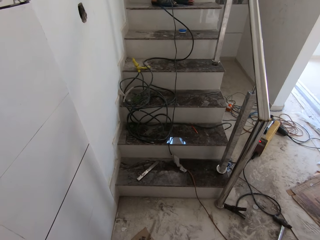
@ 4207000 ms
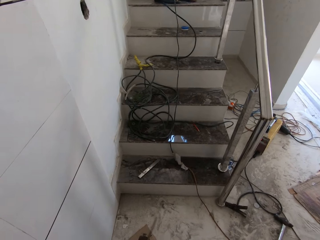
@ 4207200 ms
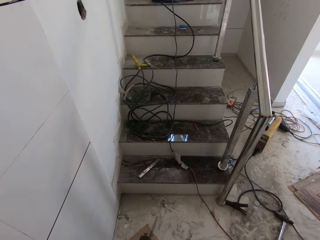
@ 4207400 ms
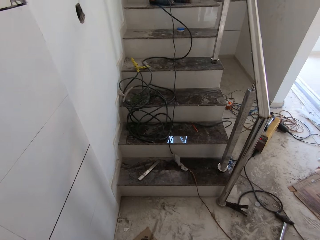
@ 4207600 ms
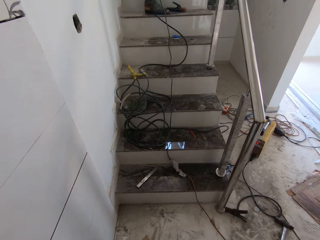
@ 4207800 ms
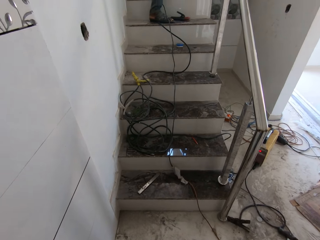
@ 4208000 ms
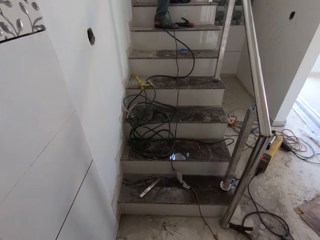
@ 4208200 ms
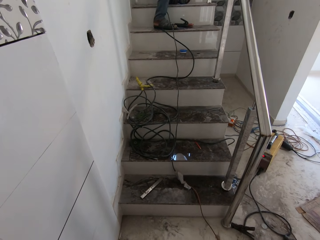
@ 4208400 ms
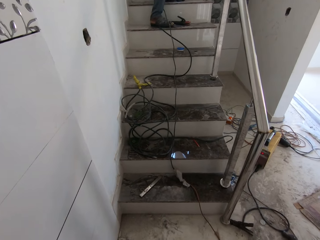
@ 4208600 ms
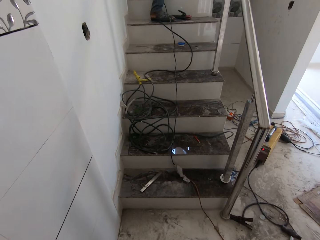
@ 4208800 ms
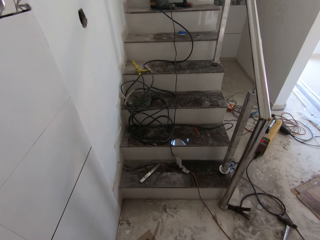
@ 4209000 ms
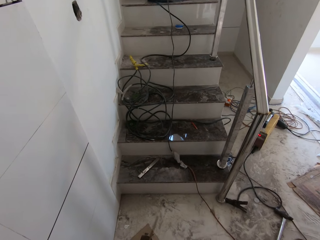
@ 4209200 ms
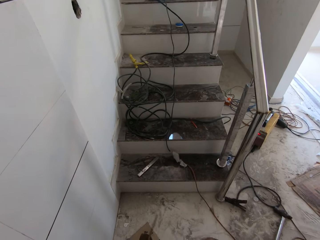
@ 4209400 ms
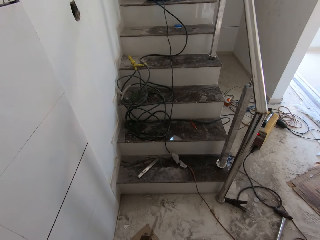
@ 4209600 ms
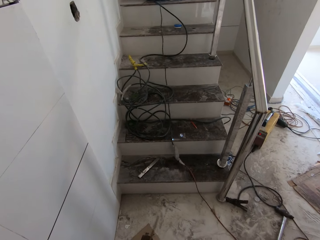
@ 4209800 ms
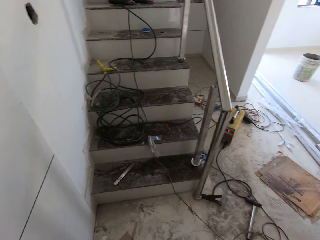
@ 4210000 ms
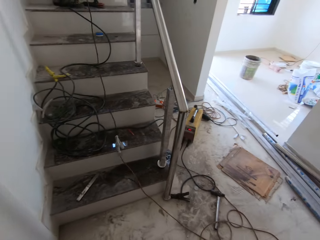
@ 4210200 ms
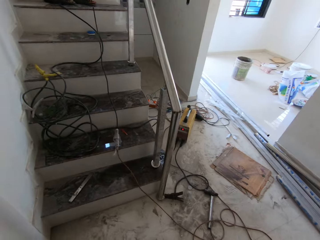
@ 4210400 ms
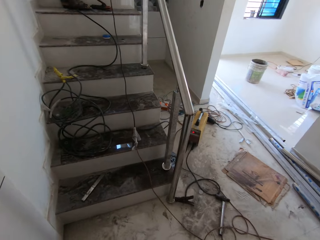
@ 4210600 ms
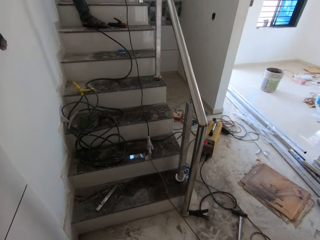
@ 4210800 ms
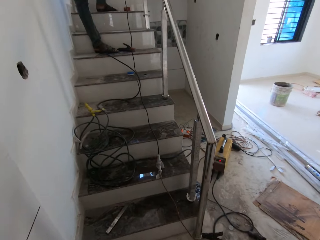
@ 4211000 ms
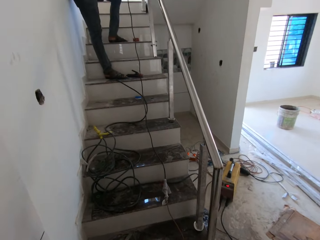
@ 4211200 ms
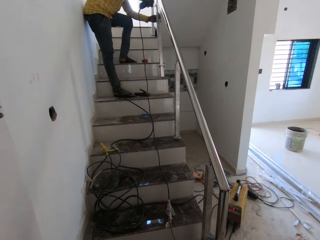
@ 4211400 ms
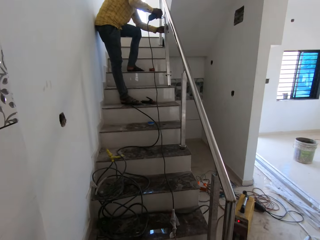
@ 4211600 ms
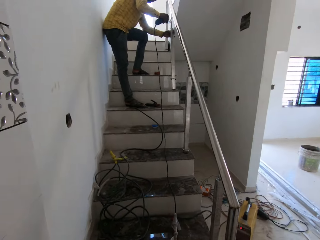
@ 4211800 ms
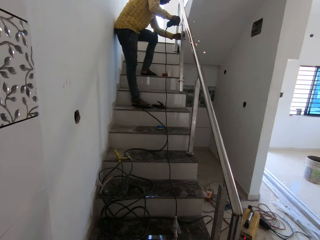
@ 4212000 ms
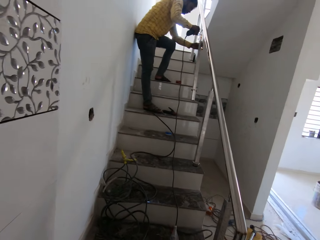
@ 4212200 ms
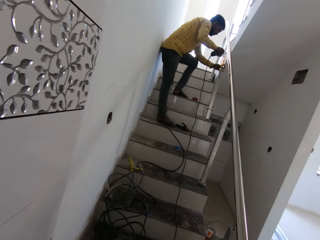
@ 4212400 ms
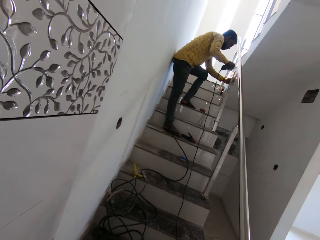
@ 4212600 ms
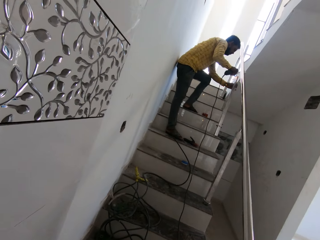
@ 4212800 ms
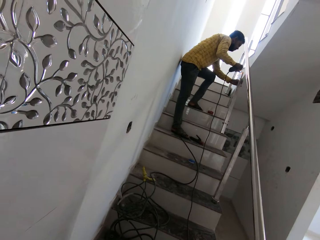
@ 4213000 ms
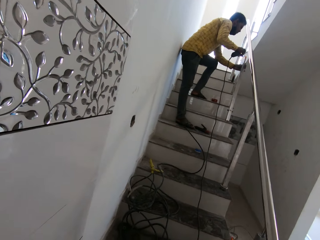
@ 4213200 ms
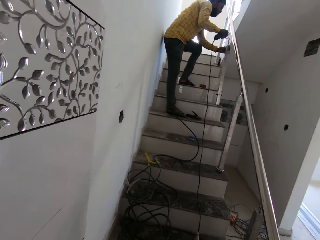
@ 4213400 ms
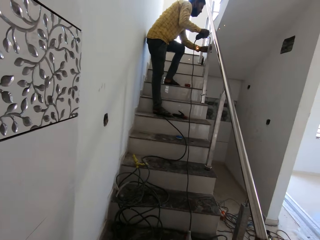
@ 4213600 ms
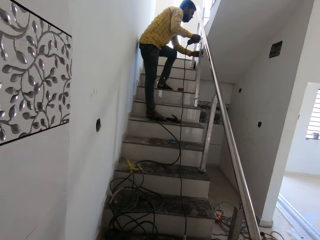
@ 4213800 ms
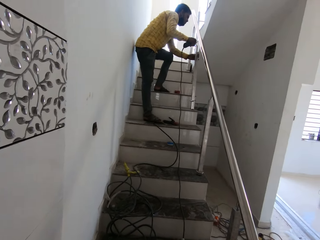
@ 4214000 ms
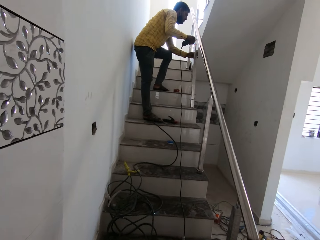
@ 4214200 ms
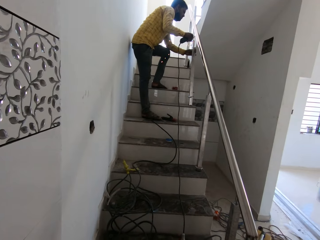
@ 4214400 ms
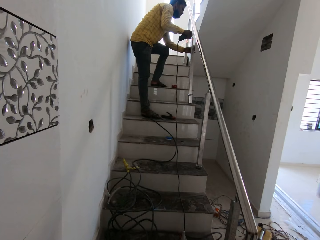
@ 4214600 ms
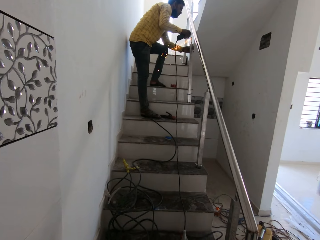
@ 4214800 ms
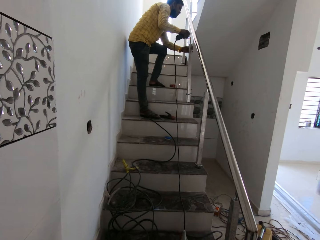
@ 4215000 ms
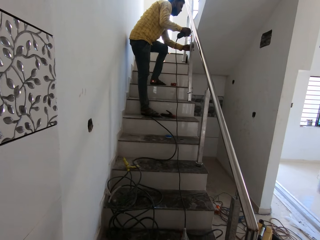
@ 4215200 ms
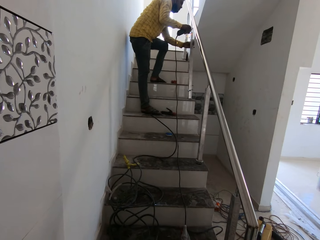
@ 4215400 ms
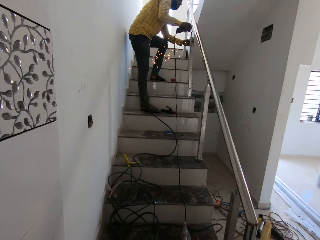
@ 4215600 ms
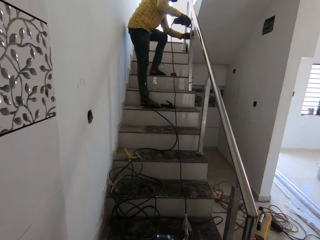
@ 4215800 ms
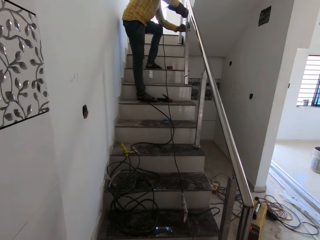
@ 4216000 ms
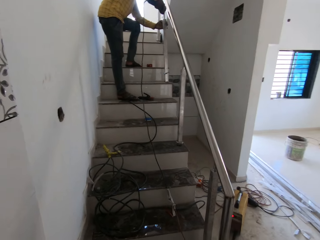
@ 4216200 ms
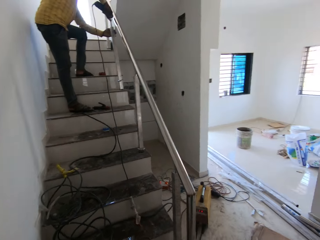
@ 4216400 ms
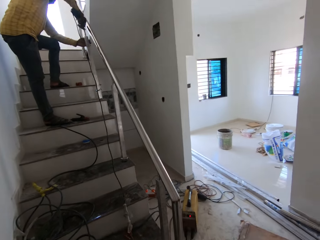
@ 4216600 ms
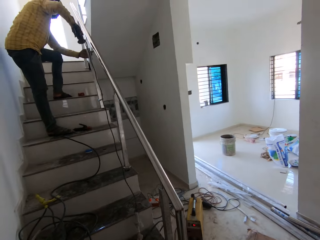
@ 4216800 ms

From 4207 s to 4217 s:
The man deburrs the handrail baluster with the angle grinder in his left hand.

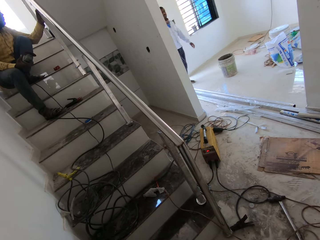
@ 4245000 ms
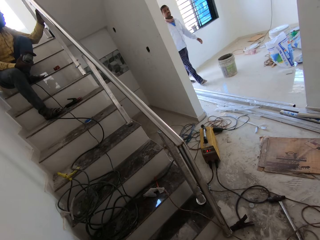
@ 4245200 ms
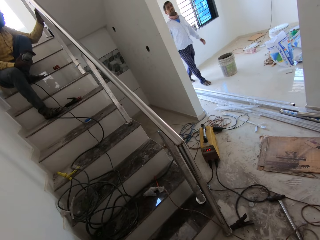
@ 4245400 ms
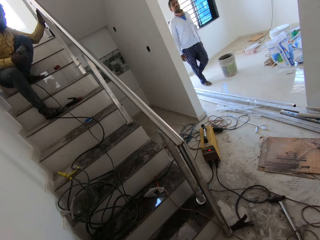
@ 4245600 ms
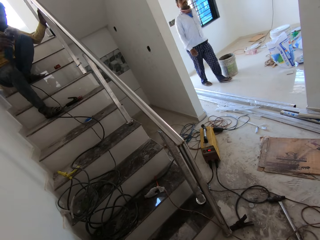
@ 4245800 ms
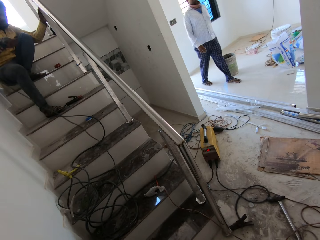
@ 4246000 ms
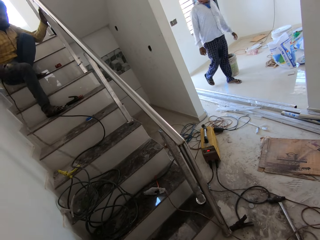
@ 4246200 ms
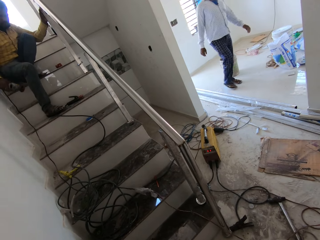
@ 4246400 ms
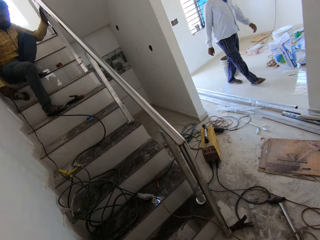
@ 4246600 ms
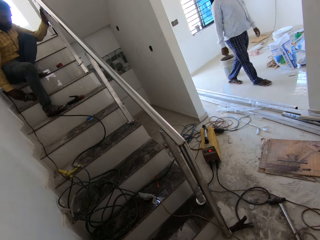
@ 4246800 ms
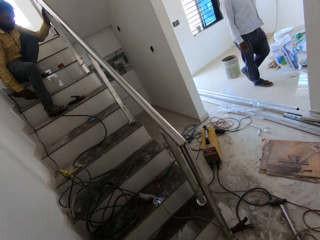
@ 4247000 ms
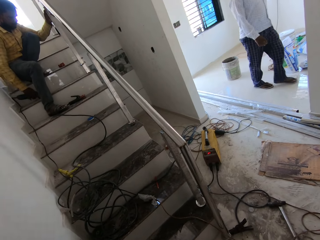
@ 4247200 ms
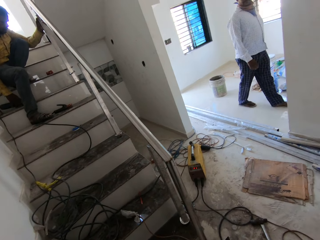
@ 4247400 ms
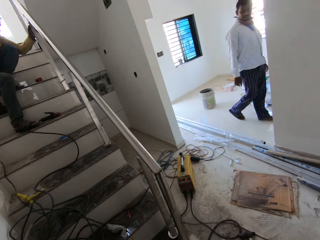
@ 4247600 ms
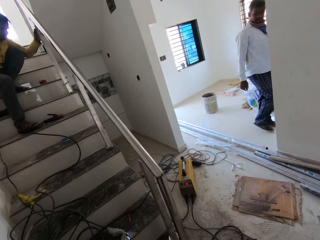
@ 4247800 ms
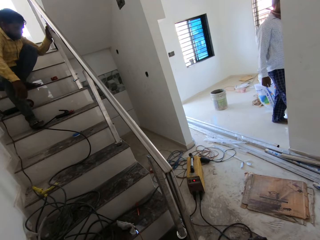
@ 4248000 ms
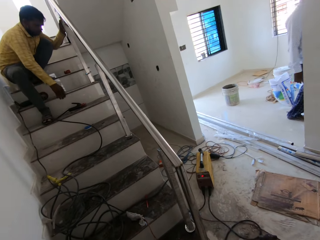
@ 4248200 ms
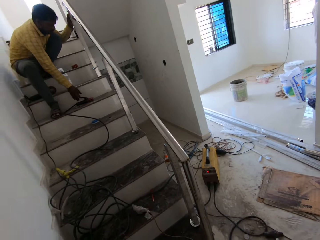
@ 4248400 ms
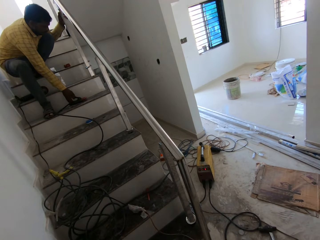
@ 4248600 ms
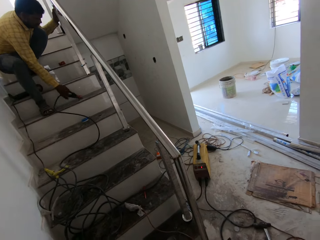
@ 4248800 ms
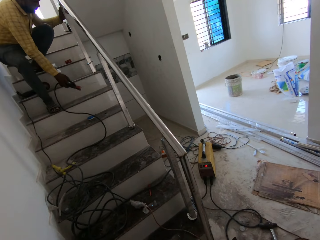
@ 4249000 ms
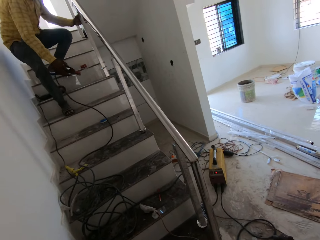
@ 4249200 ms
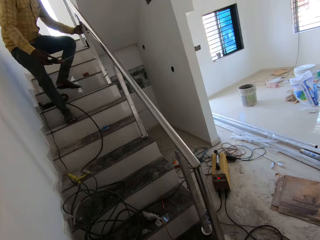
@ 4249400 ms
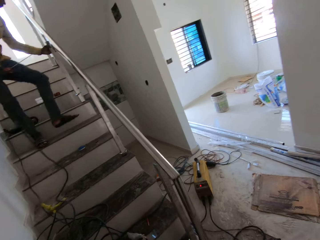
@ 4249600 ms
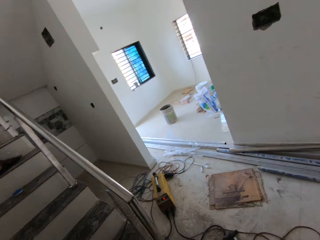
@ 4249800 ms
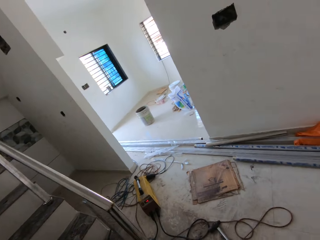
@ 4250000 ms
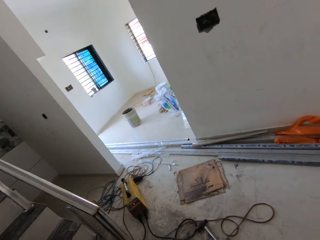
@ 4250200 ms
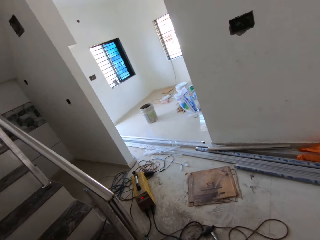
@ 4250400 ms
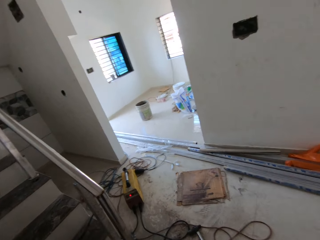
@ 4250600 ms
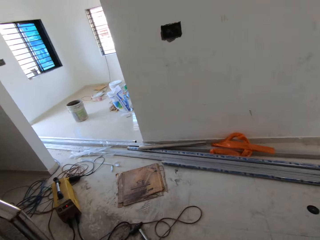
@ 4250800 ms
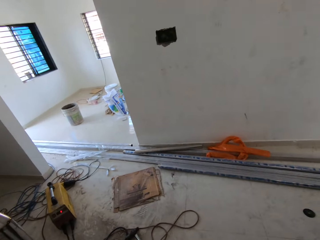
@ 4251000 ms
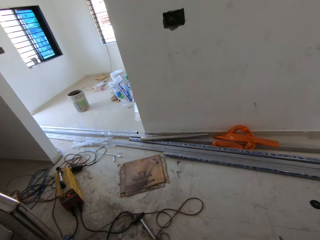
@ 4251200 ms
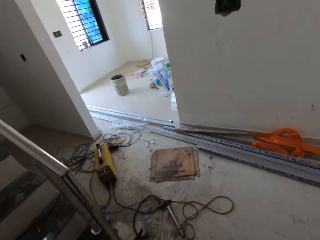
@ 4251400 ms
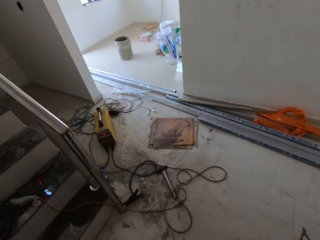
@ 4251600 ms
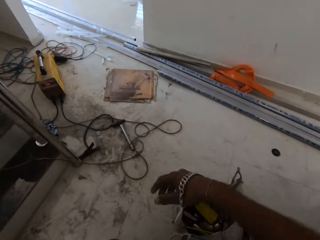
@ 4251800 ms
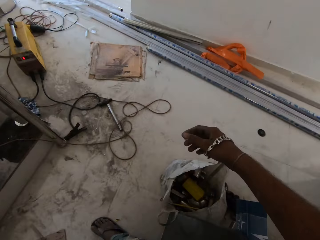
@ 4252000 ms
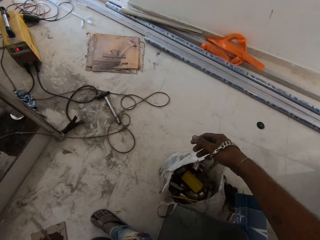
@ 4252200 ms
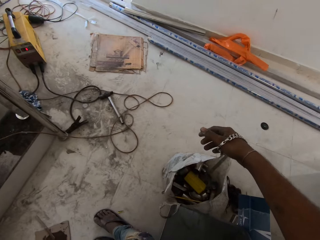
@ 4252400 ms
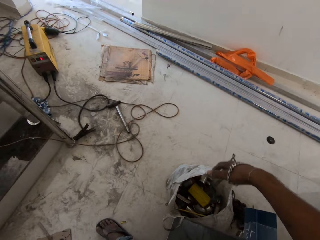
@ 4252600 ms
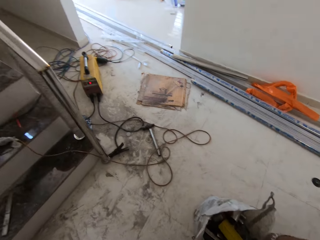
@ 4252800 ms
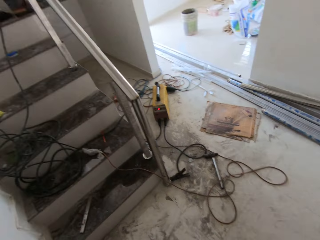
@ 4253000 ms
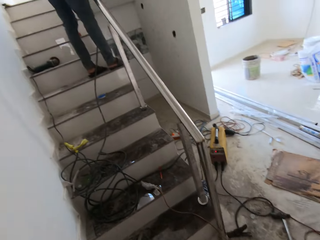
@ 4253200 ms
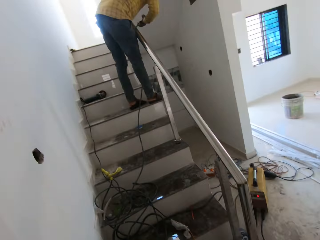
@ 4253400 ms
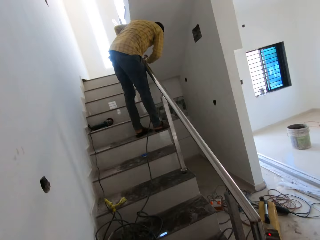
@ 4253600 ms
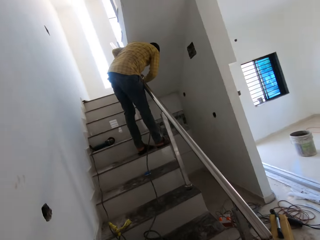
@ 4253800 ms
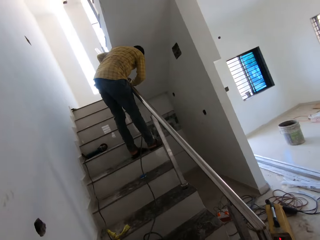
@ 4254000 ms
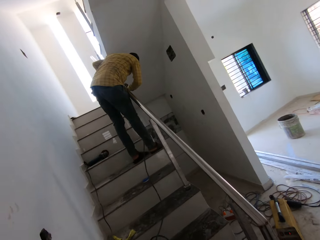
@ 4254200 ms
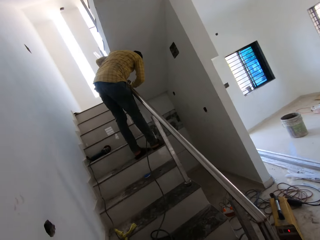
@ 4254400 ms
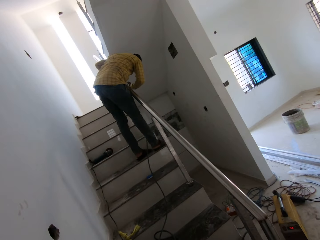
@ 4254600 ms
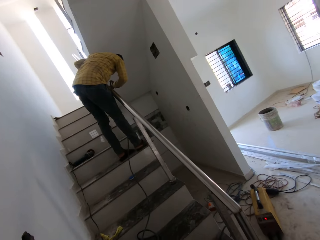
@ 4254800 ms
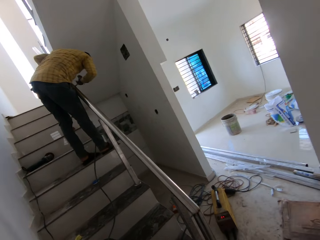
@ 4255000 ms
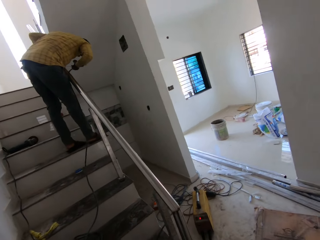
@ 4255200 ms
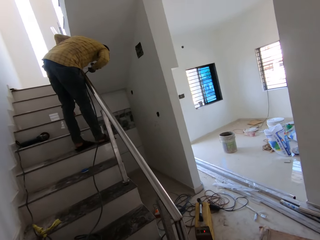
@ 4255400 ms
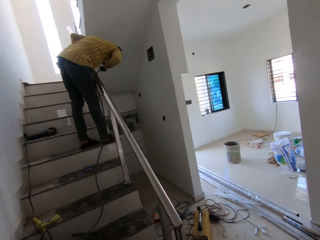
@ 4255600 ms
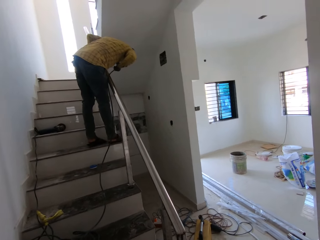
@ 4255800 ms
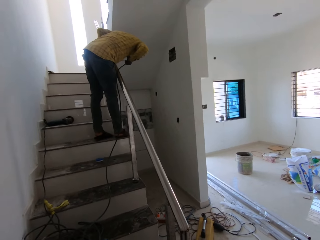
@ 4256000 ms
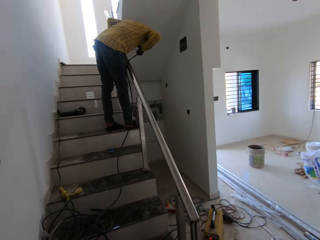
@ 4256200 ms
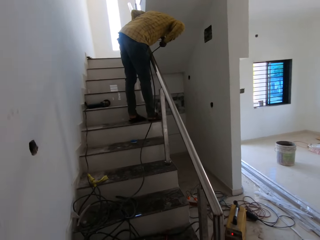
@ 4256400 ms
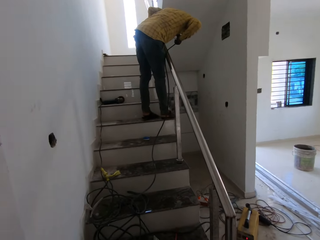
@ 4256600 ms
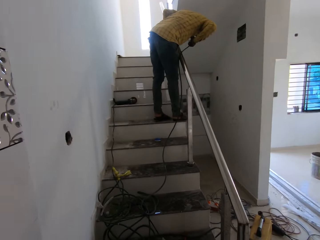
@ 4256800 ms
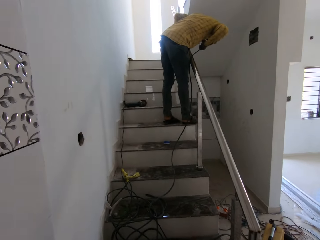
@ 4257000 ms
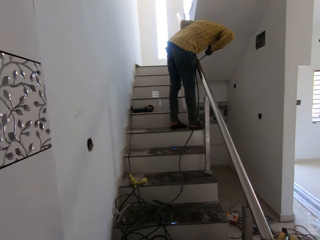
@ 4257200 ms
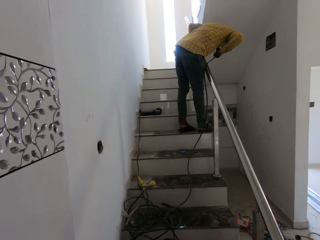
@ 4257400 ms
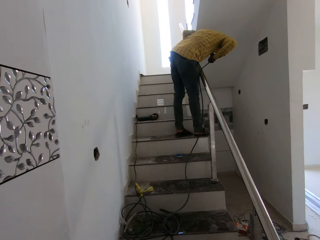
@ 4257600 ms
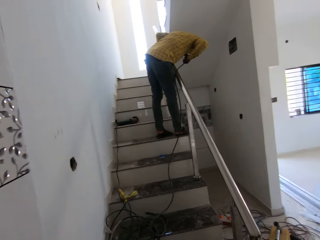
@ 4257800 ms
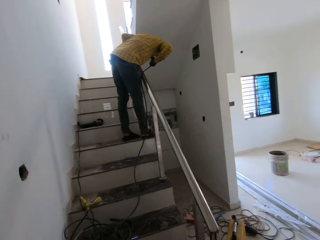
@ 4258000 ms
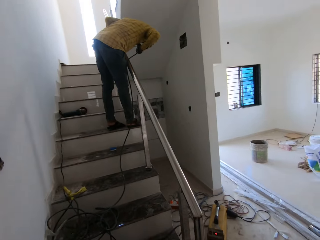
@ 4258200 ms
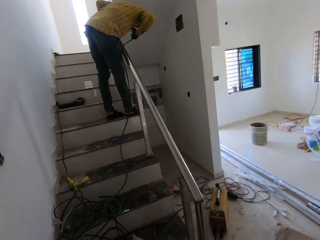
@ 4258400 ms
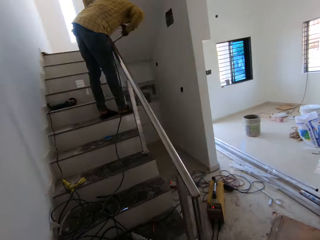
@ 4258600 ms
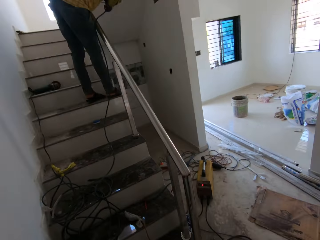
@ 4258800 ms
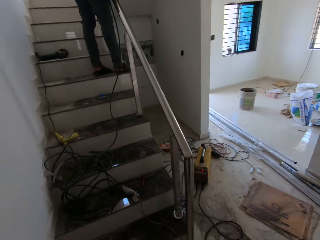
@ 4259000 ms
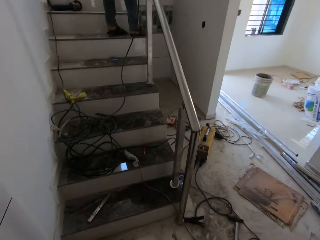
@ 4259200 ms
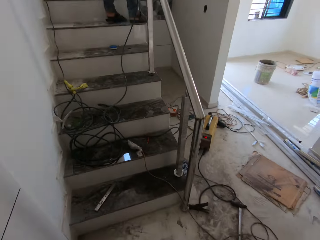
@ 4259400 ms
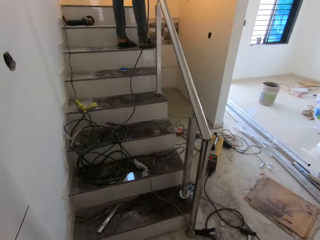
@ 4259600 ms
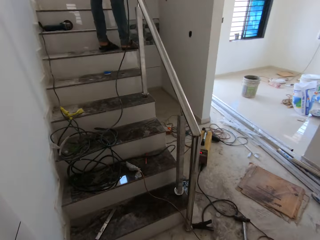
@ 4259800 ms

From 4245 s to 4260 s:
The man puts the angle grinder on the stairs with his right hand. The man picks up the welding tool from the stairs with his right hand. The man welds the handrail with the welding tool in his right hand.
